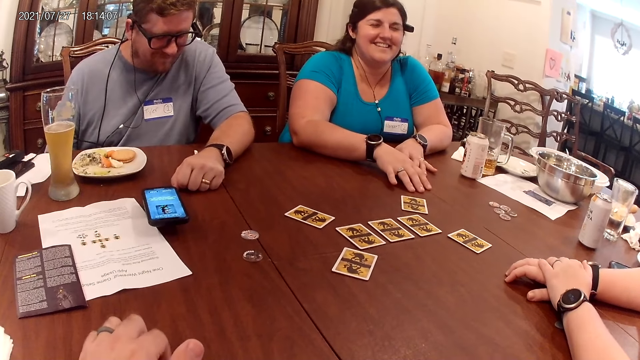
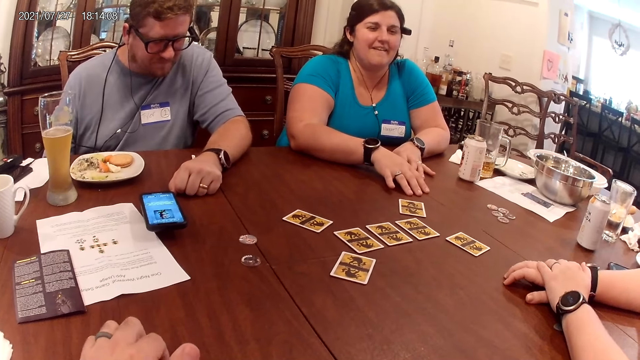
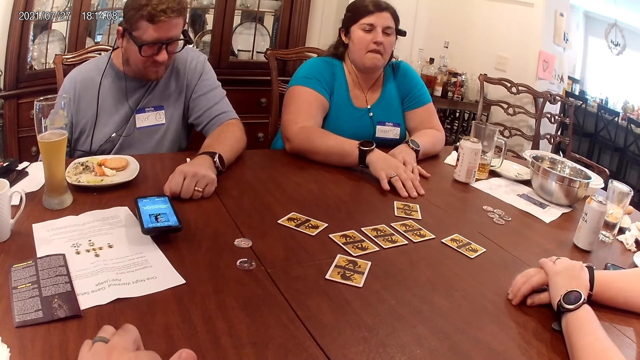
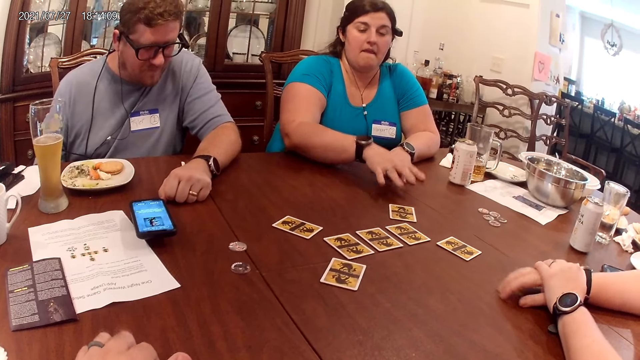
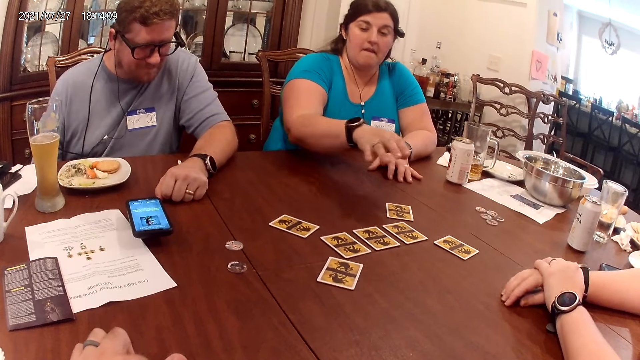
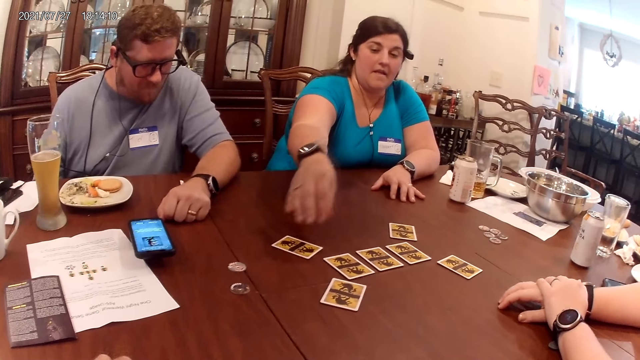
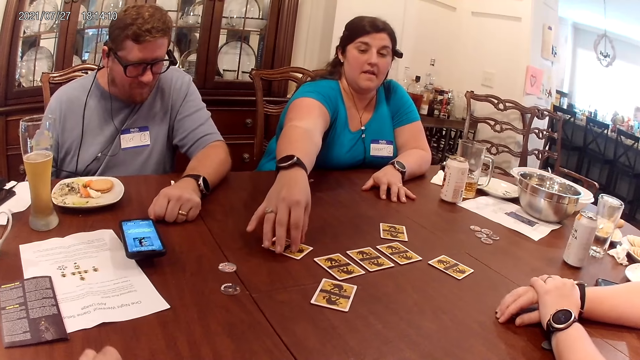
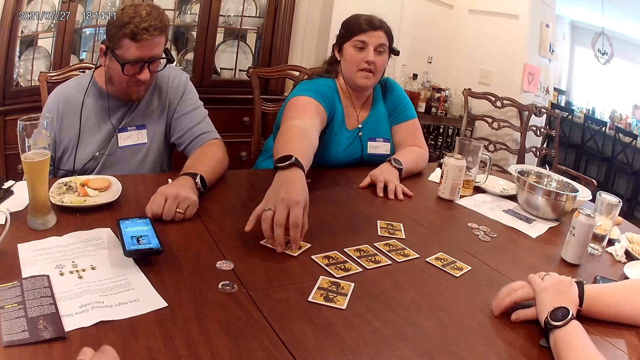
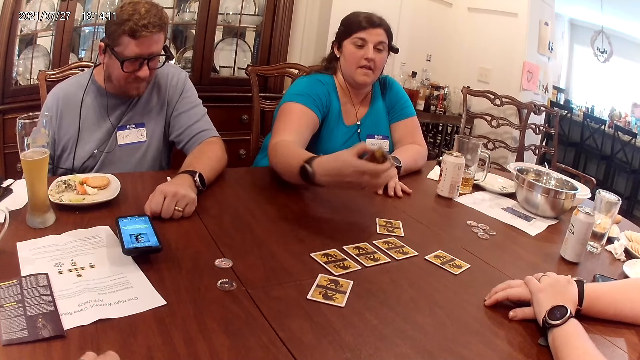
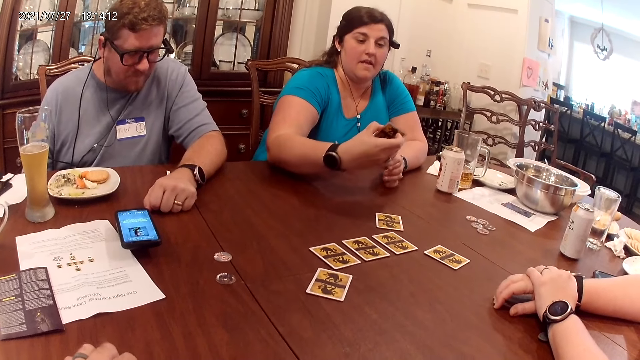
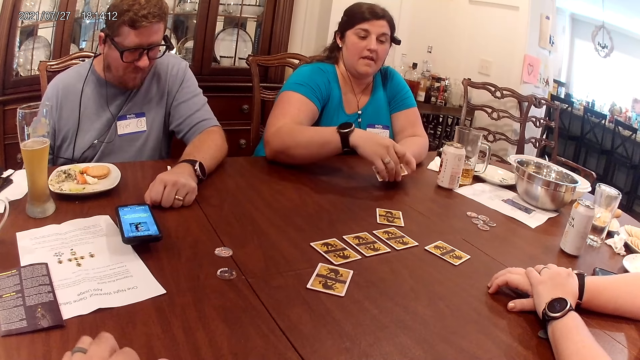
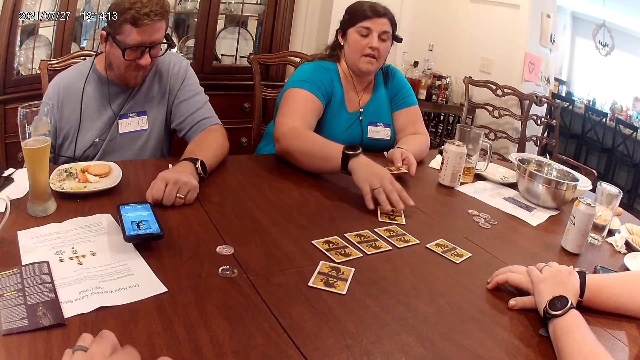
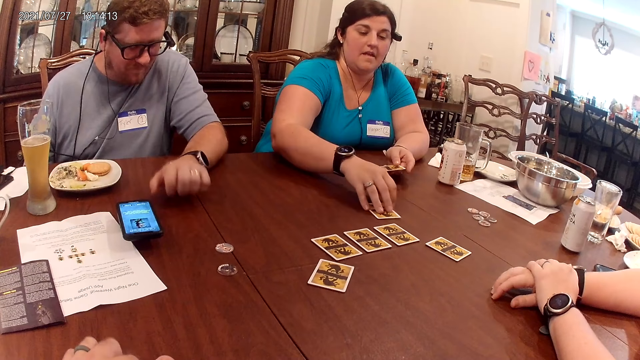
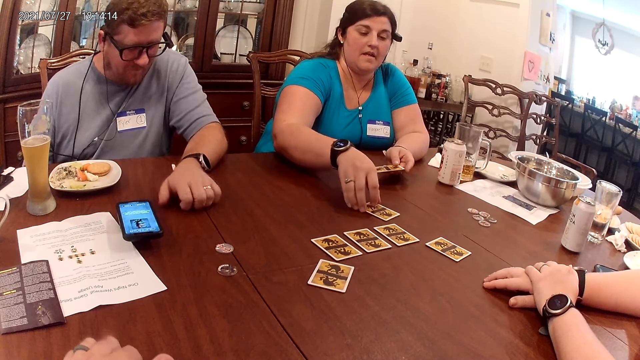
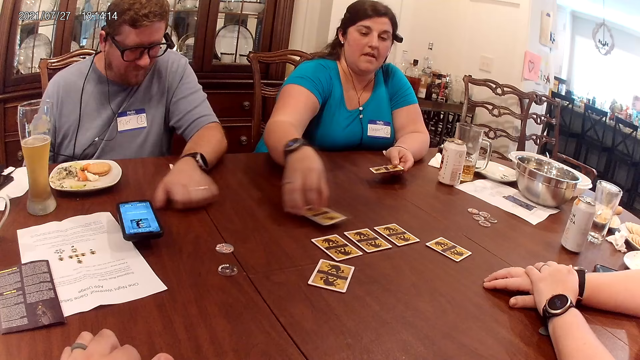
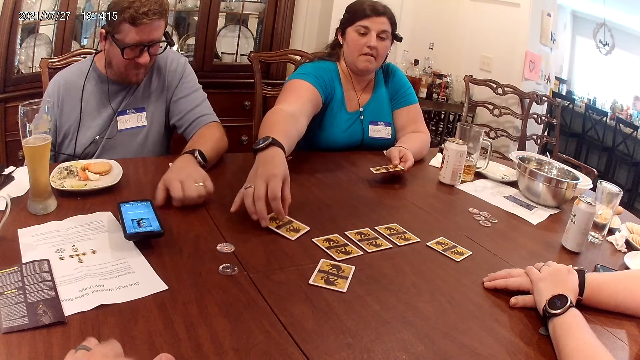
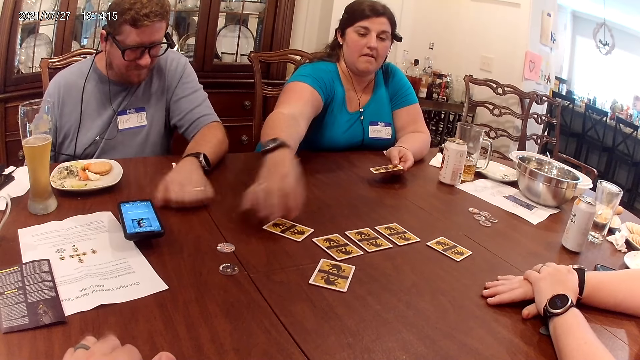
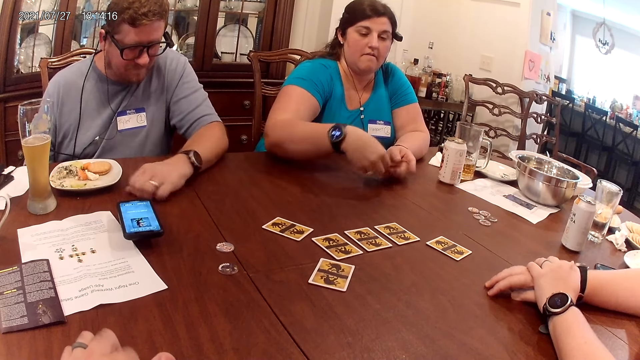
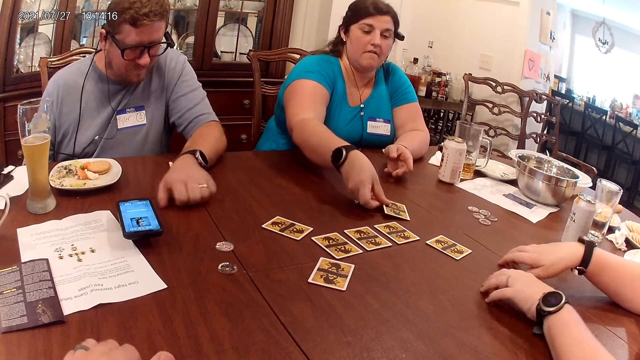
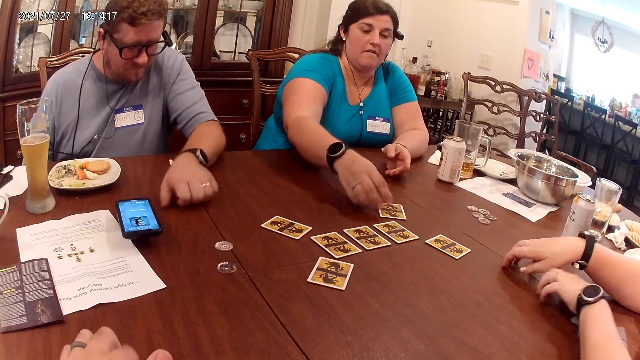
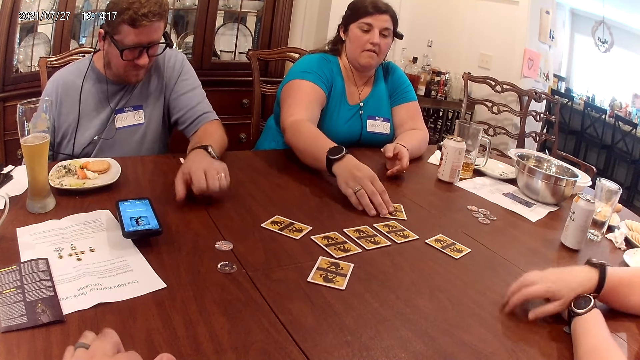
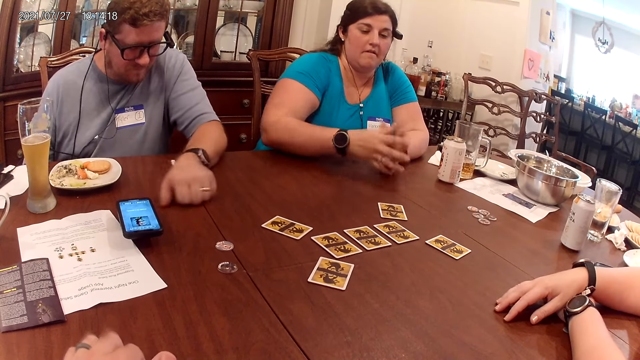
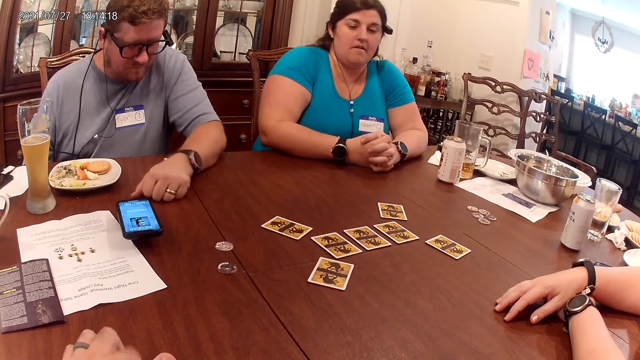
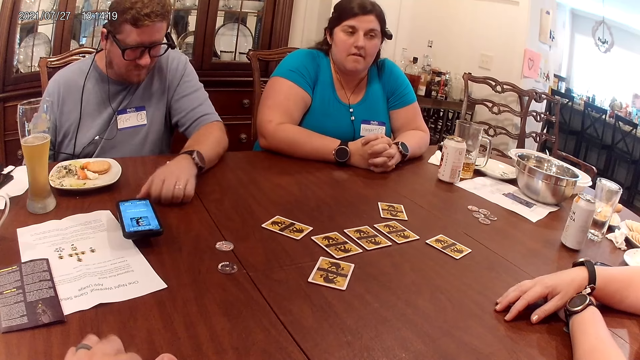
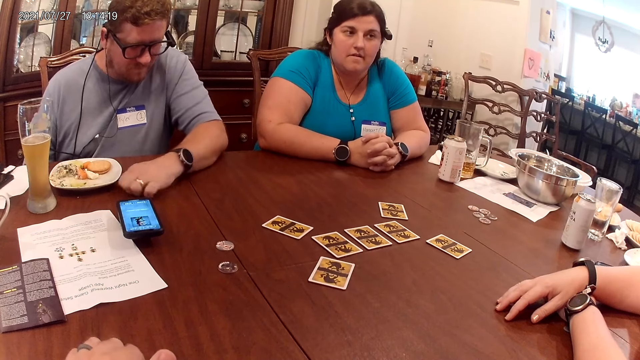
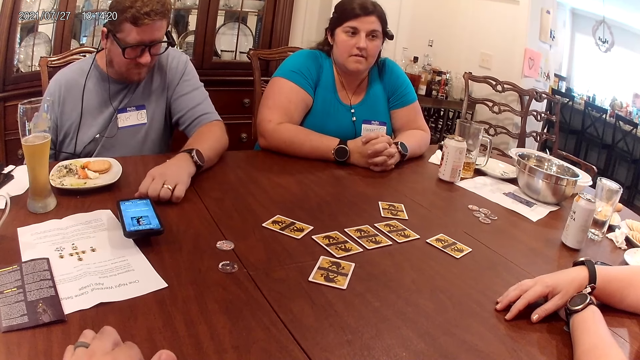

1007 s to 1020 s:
The woman lifts the card on the table with her right hand. The woman passes the card in her right hand to her left hand. The woman moves the card on the table with her right hand. The woman passes the card in her left hand to her right hand. The woman drops the card in her right hand on the table.

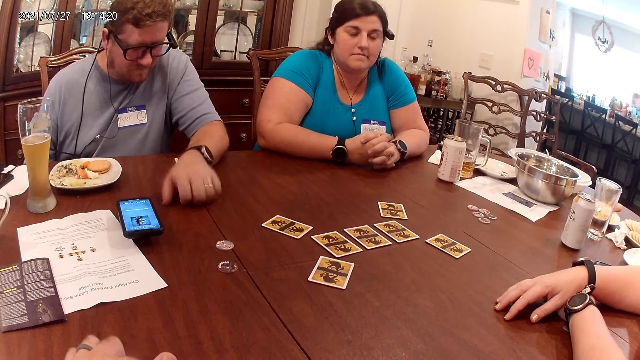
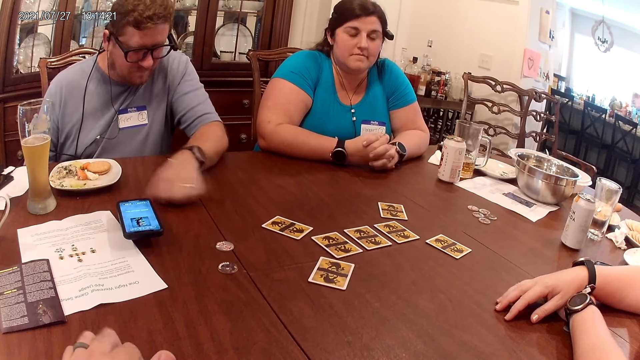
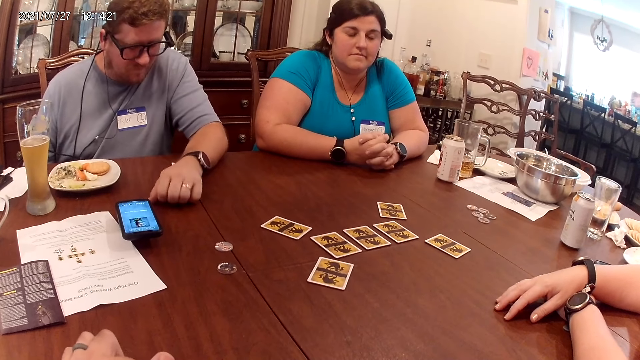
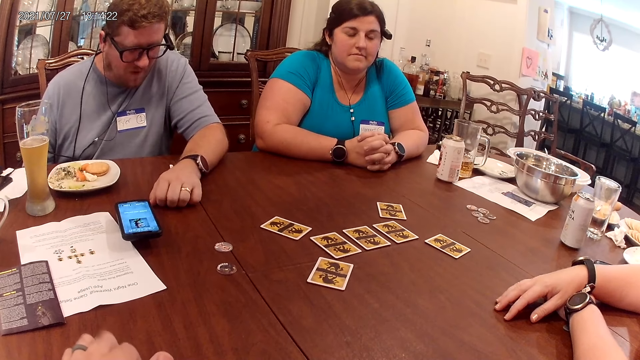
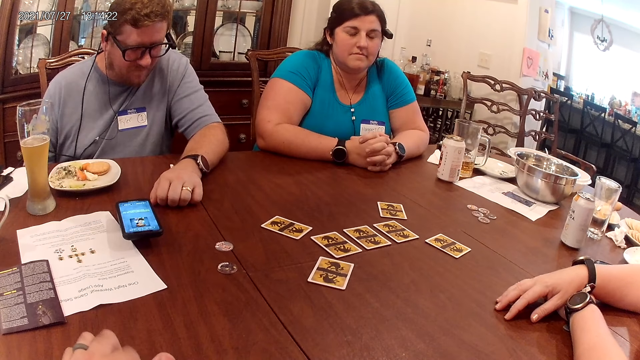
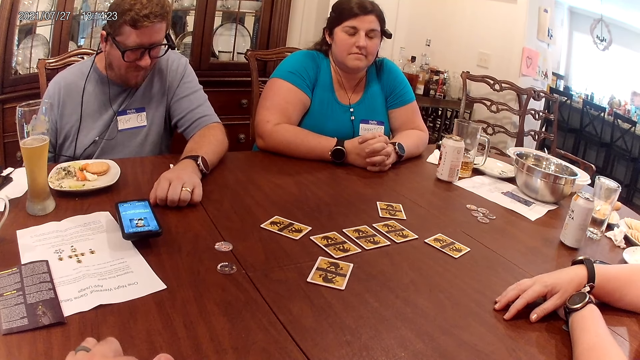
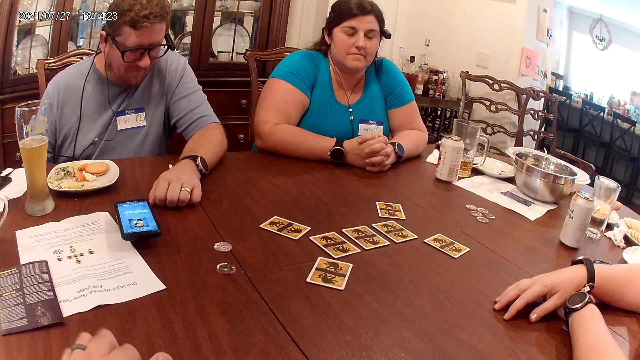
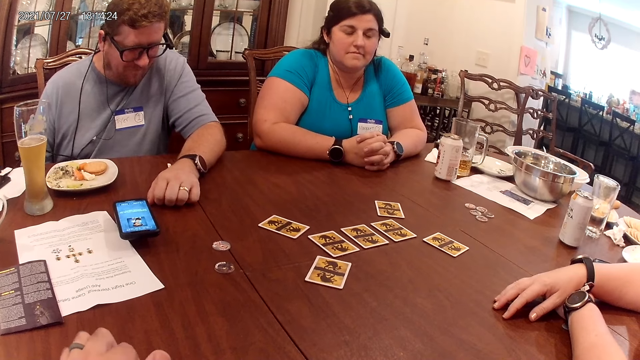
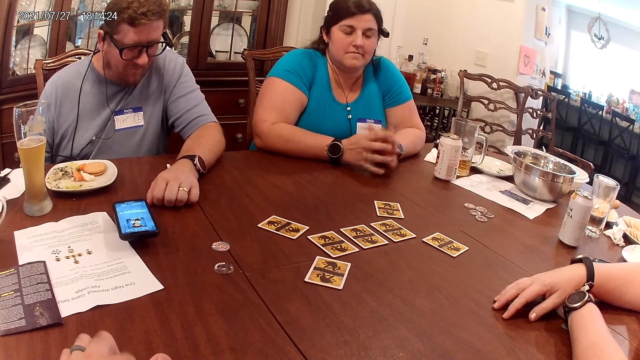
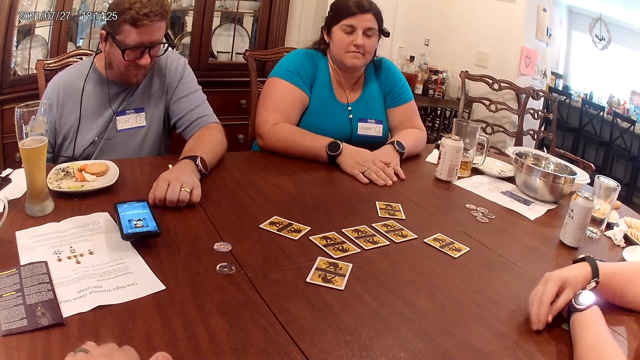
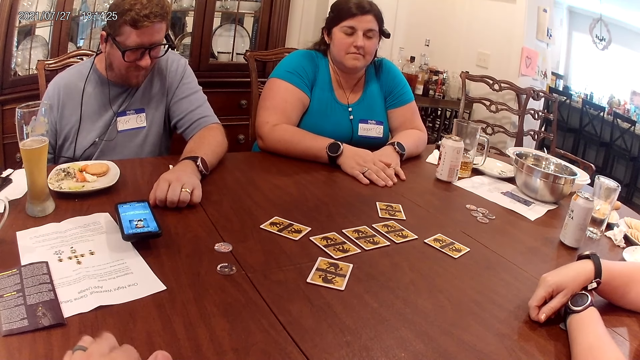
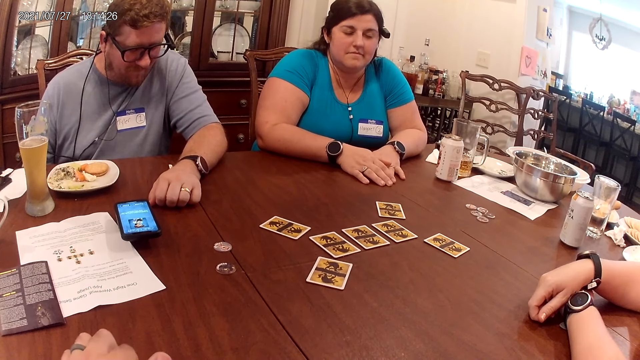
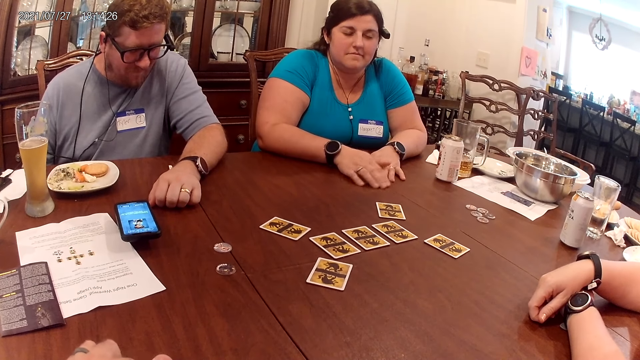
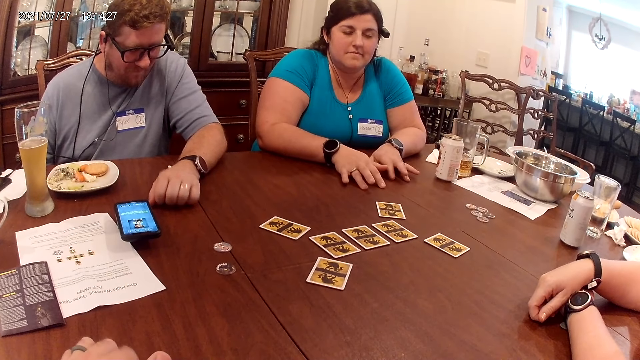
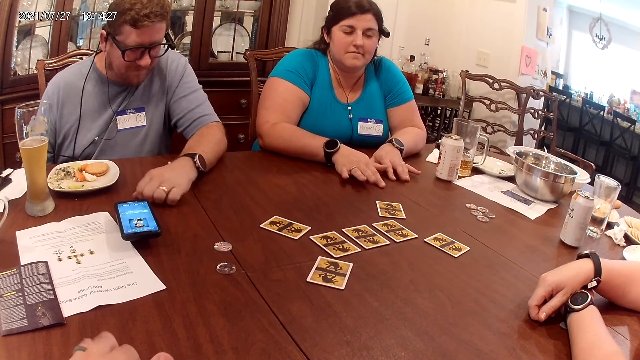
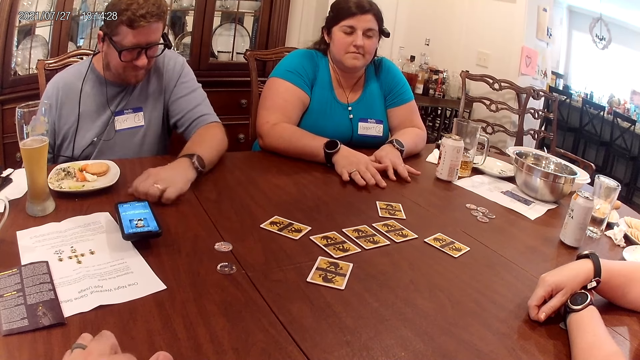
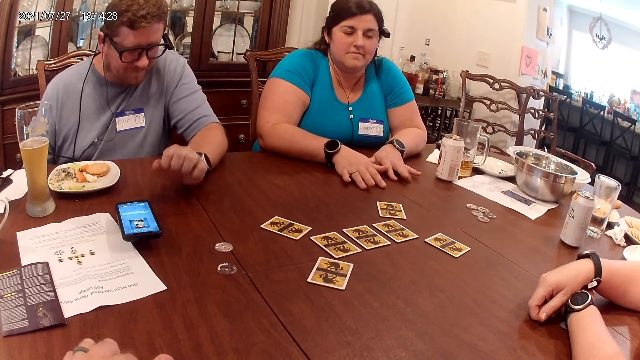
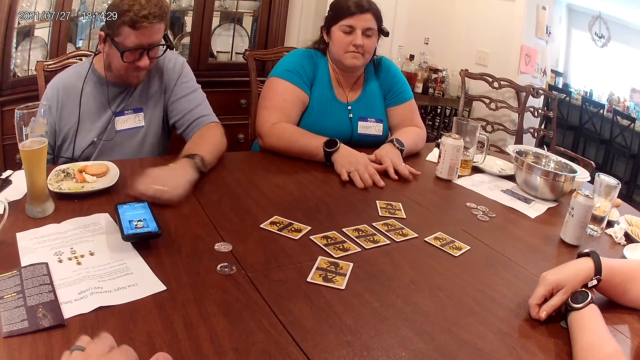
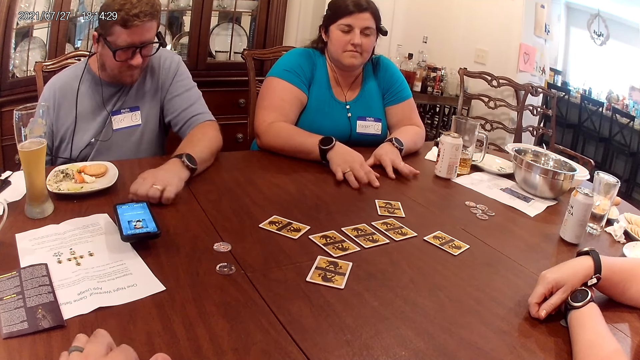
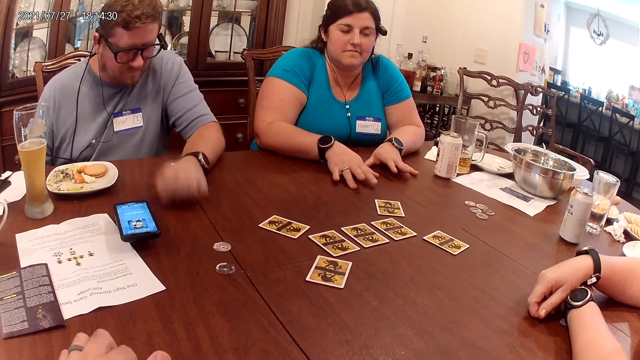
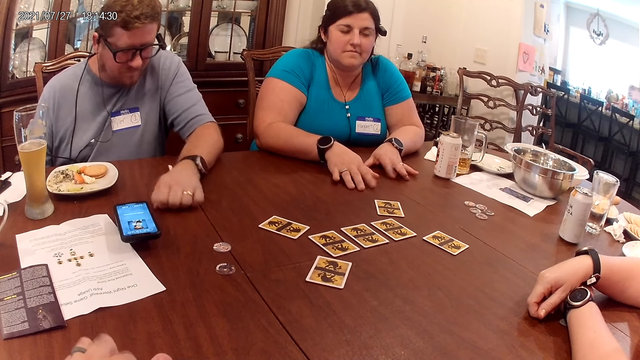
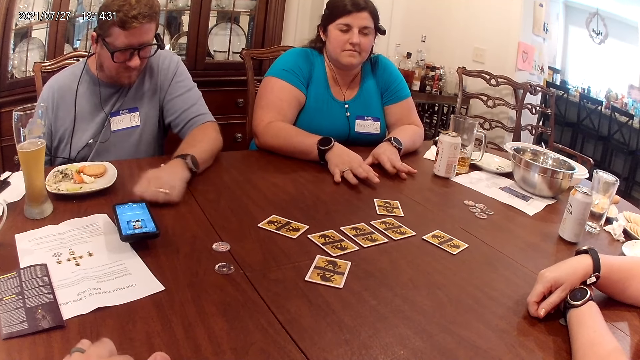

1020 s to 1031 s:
The woman taps her hands on the table.
